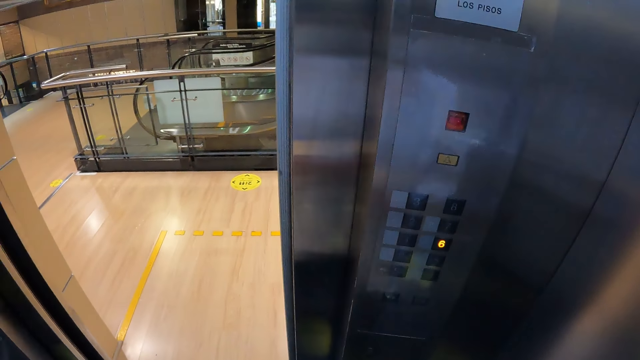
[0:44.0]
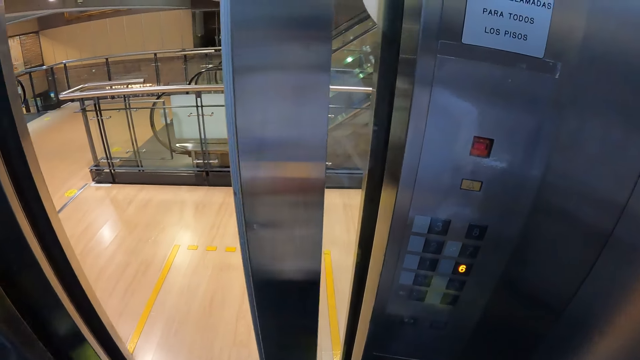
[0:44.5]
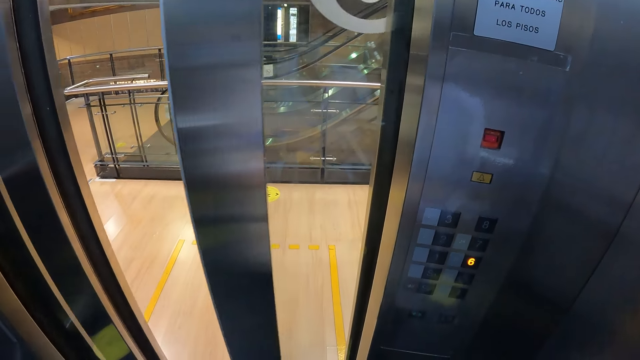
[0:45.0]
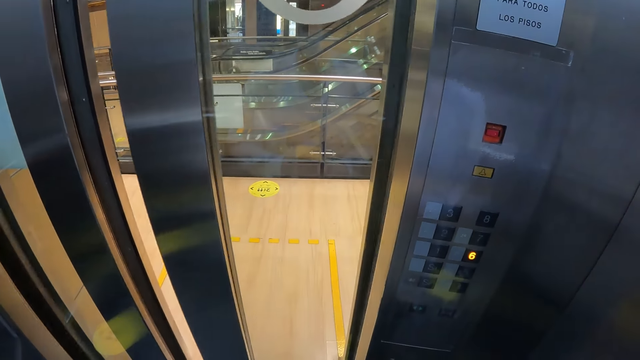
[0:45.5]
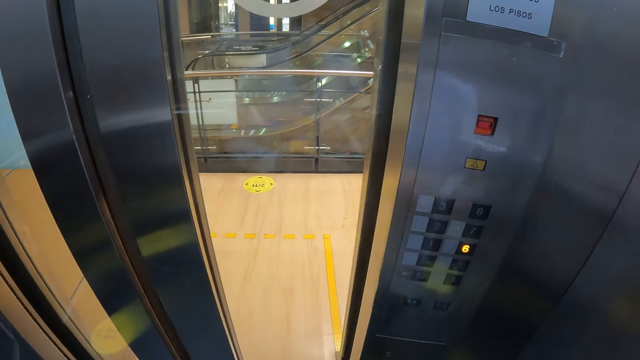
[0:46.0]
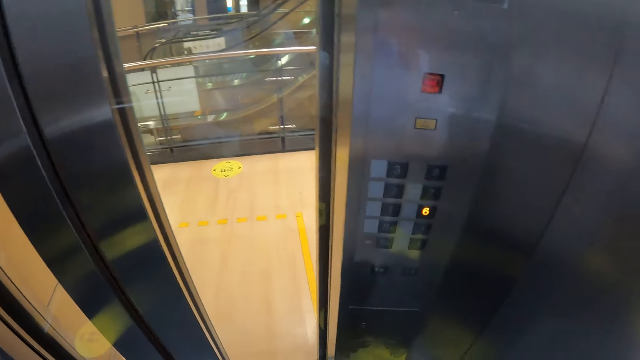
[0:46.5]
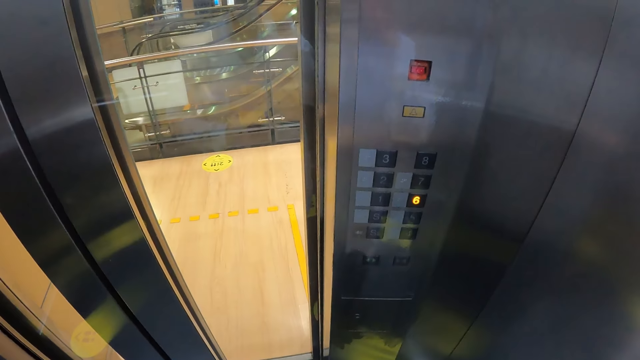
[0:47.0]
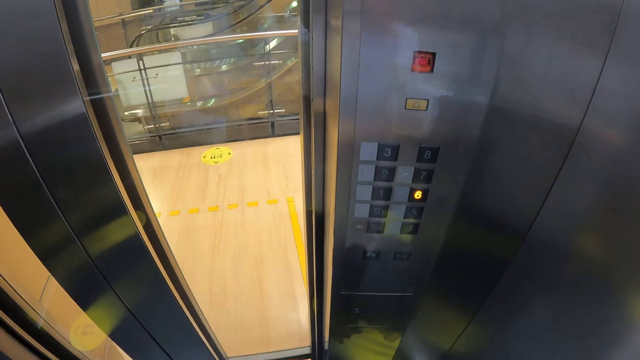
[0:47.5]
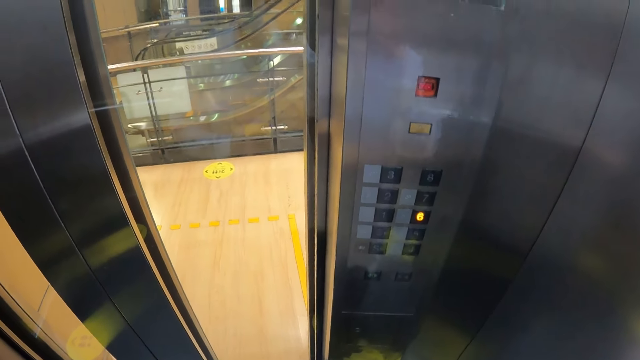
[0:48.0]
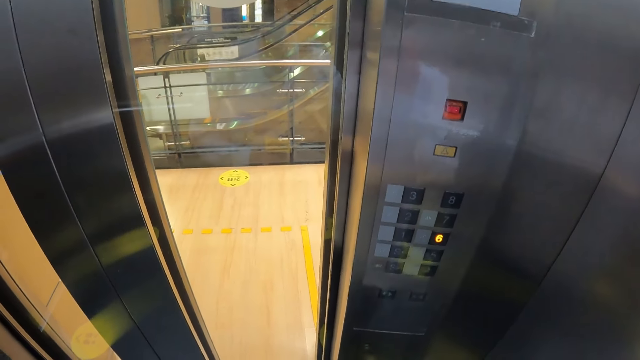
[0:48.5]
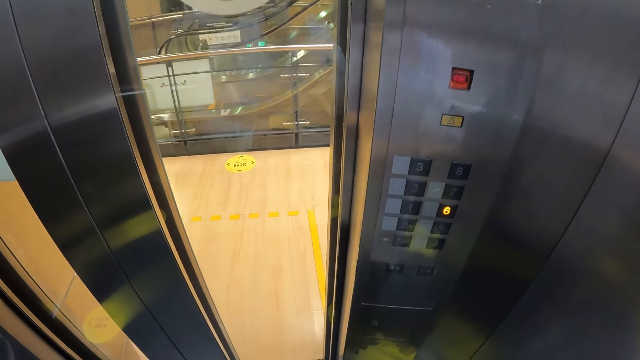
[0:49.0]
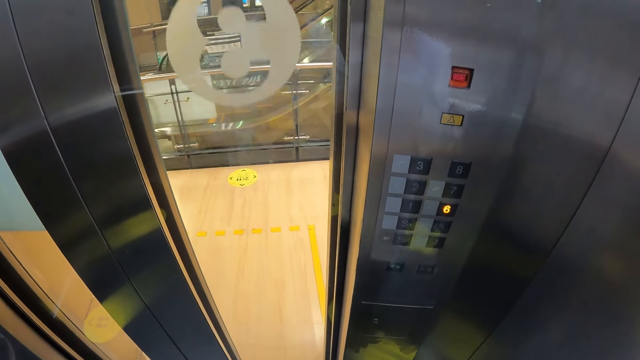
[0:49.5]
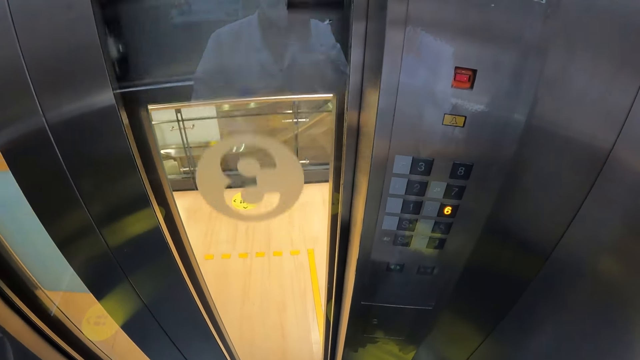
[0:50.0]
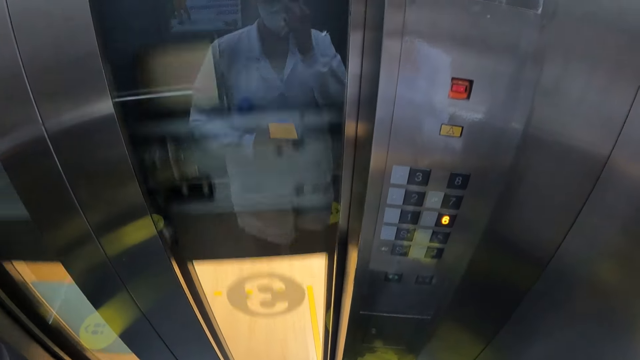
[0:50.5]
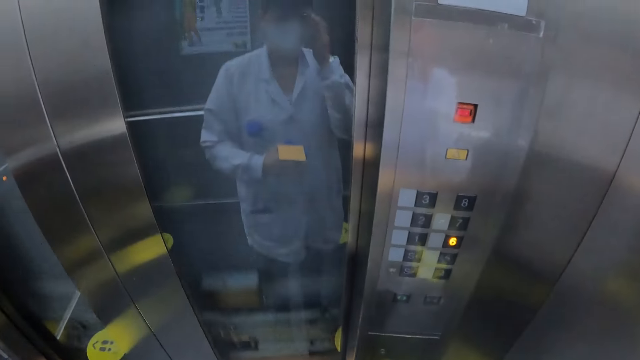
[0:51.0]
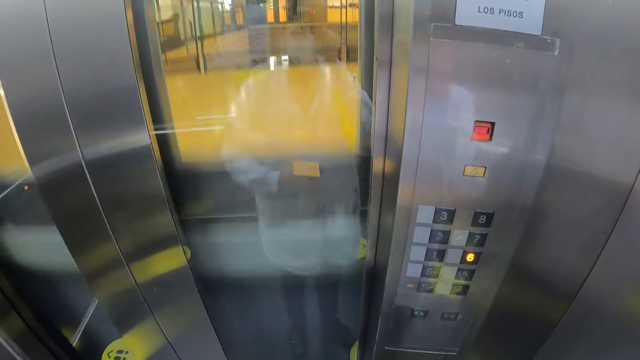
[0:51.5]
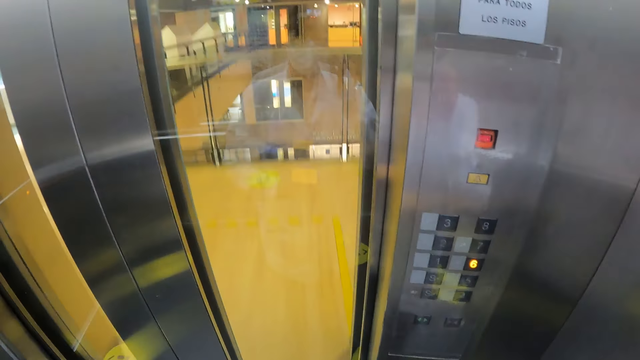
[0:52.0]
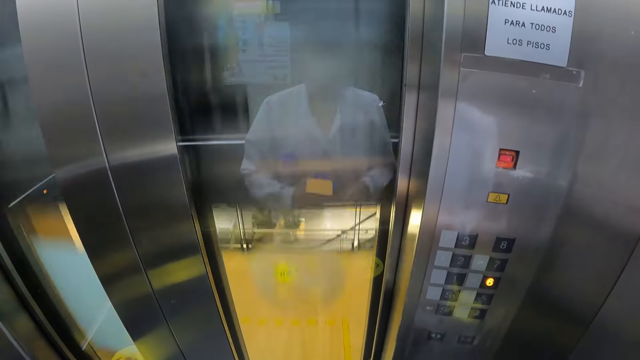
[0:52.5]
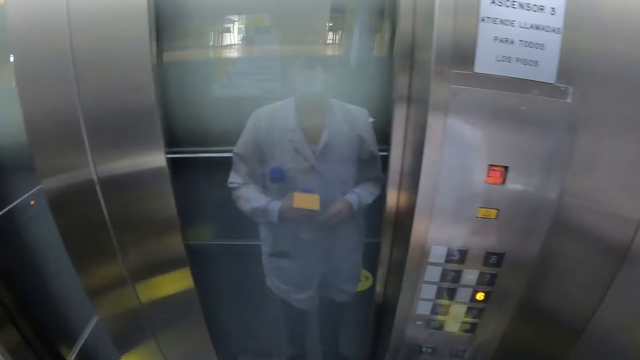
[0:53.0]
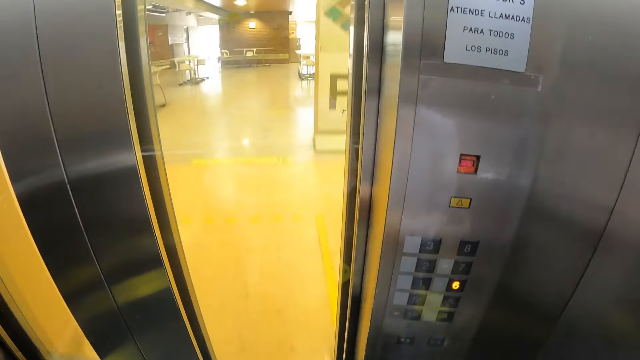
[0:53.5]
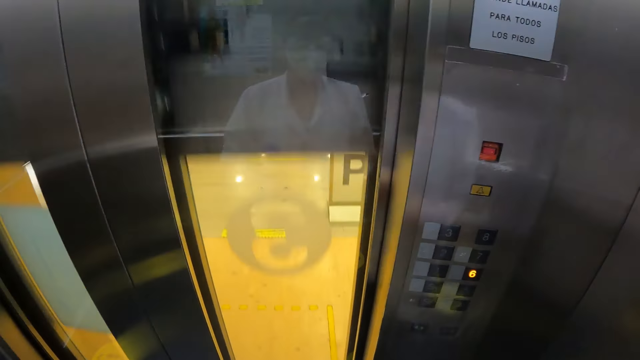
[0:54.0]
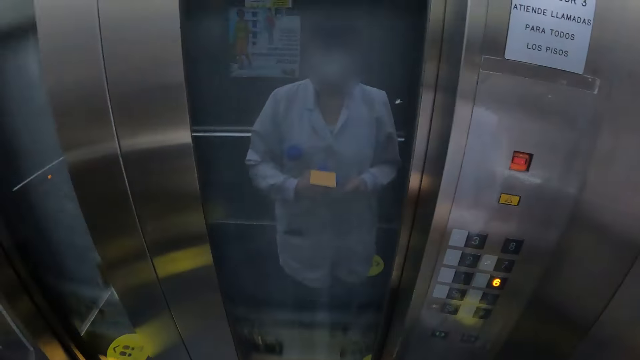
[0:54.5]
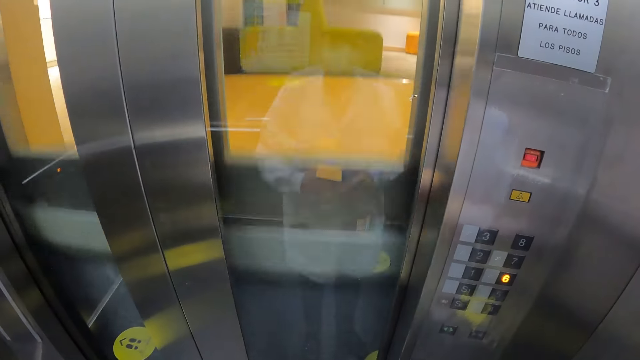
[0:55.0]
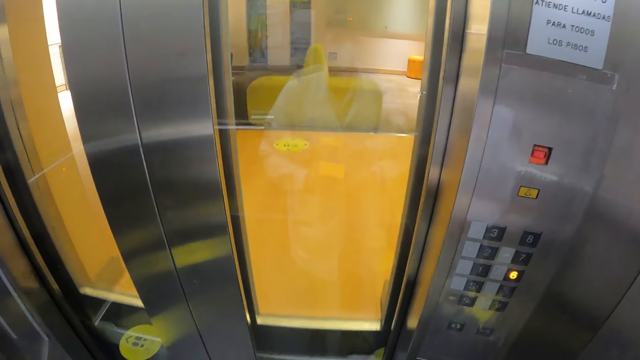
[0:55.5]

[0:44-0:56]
The camera wearer looks at the elevator move. They look around.

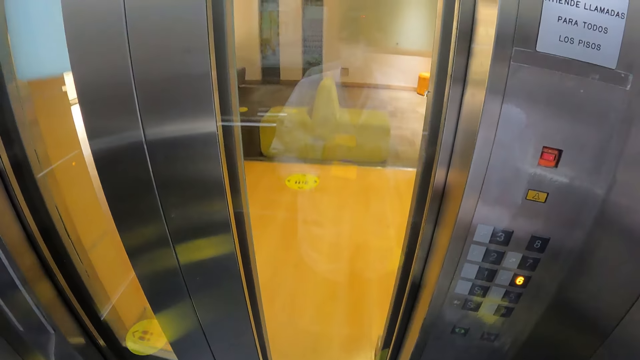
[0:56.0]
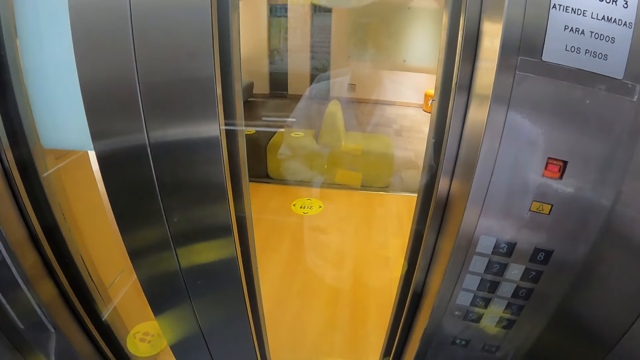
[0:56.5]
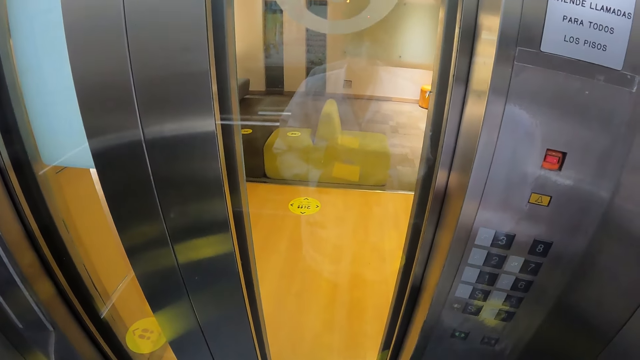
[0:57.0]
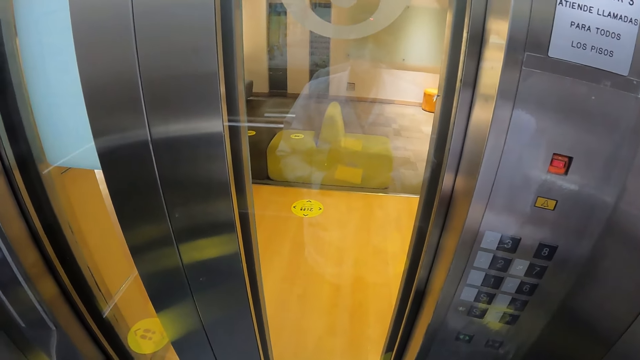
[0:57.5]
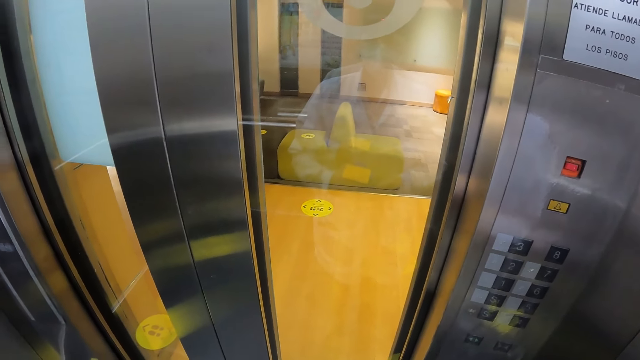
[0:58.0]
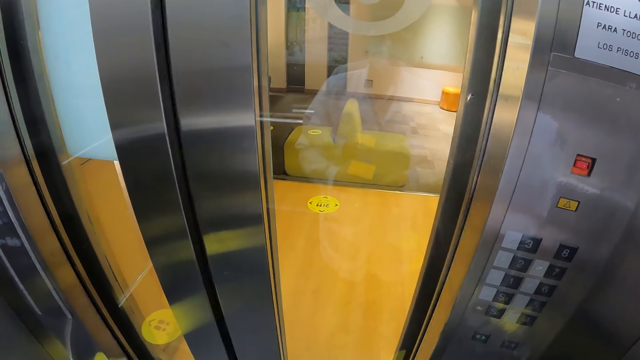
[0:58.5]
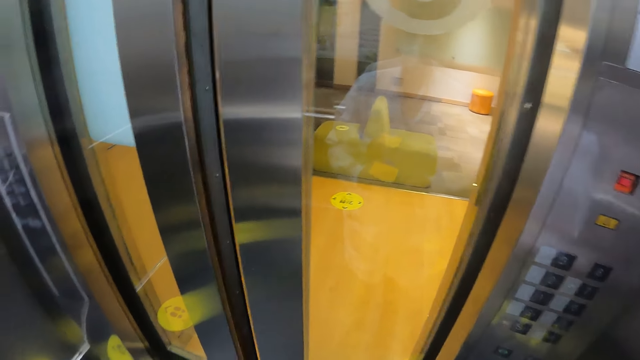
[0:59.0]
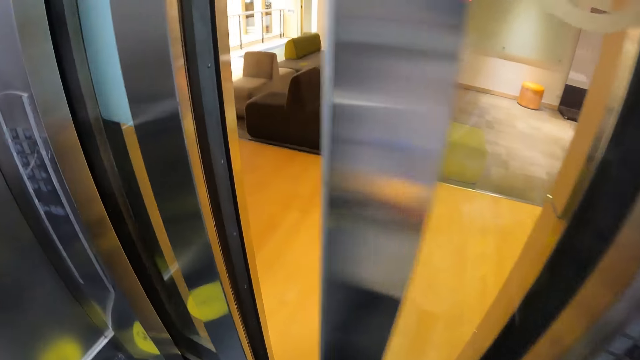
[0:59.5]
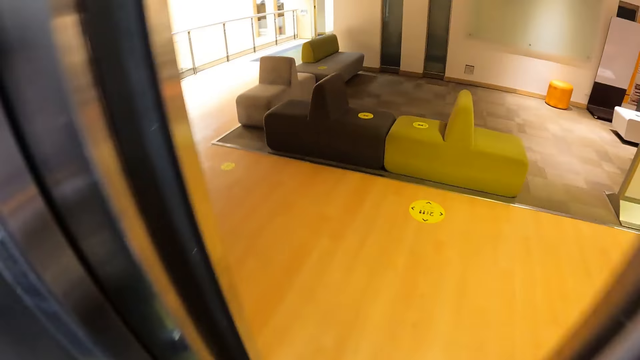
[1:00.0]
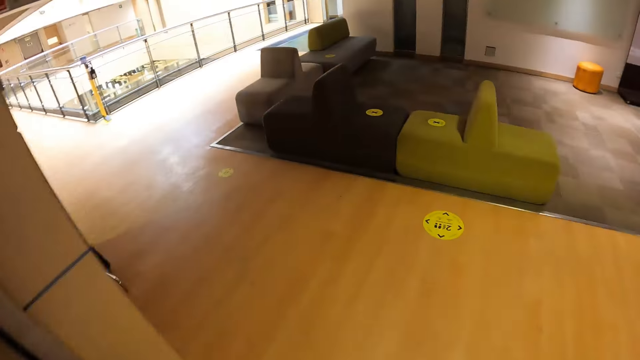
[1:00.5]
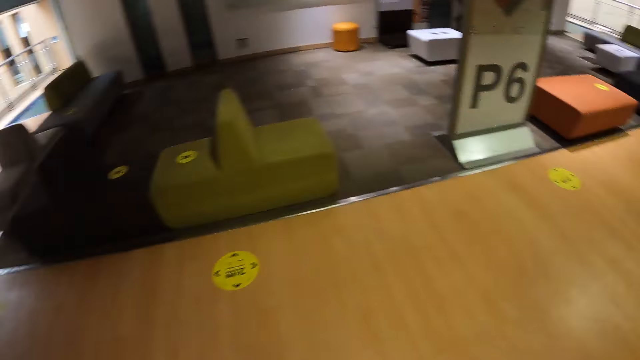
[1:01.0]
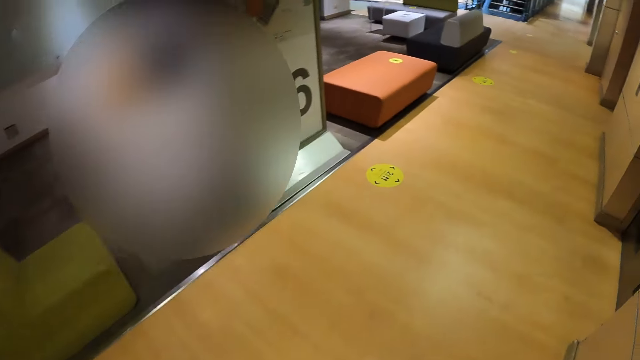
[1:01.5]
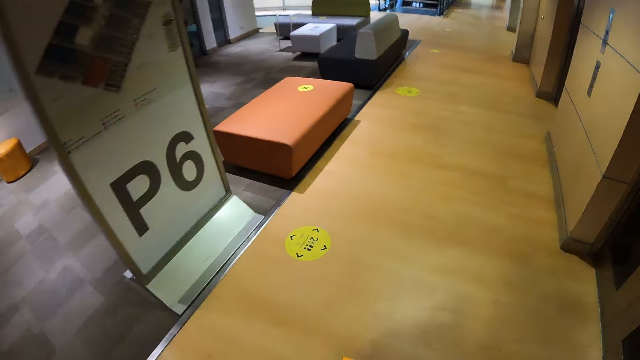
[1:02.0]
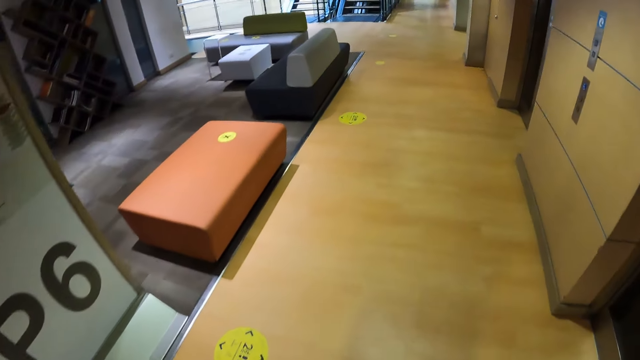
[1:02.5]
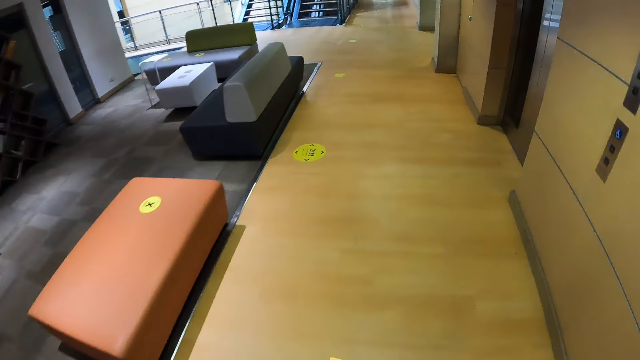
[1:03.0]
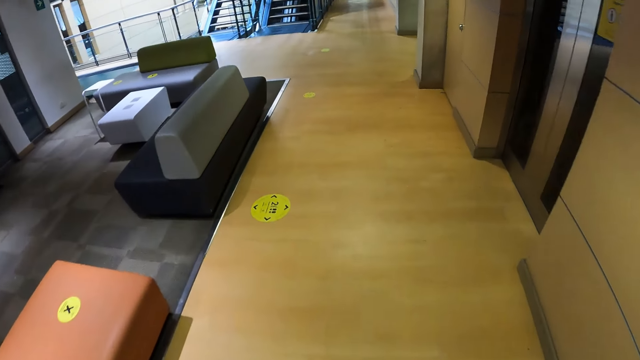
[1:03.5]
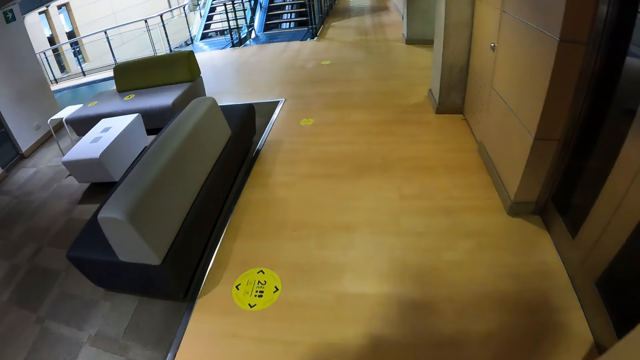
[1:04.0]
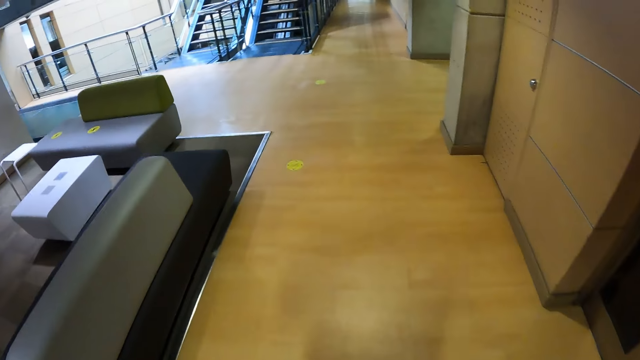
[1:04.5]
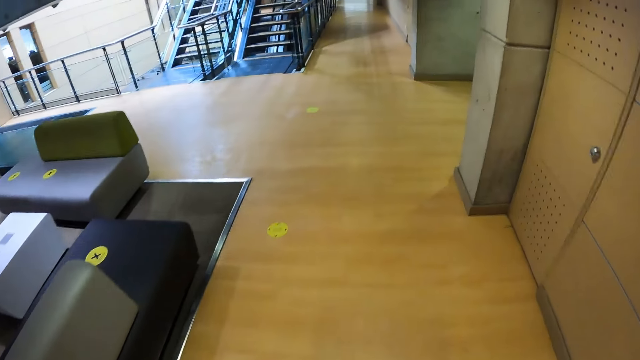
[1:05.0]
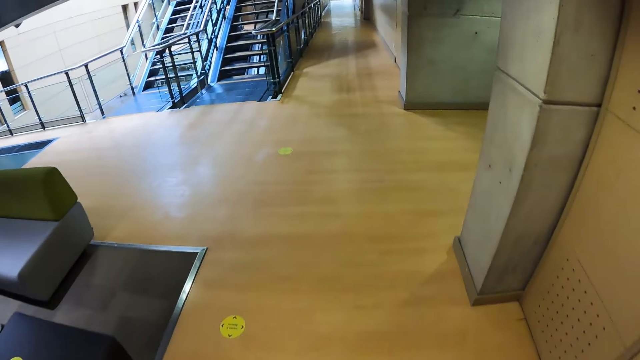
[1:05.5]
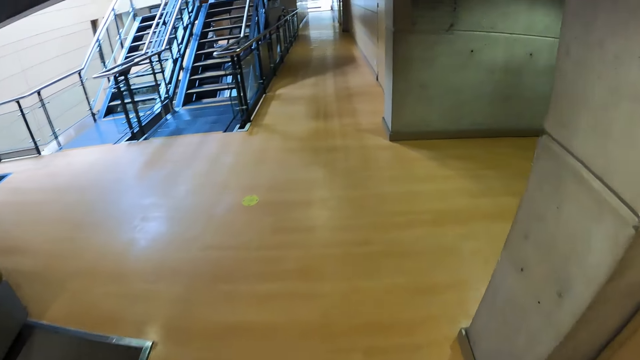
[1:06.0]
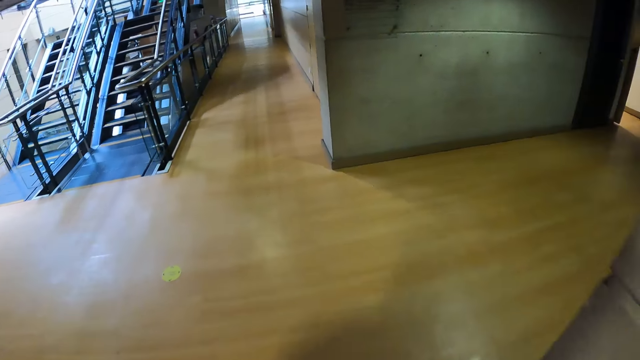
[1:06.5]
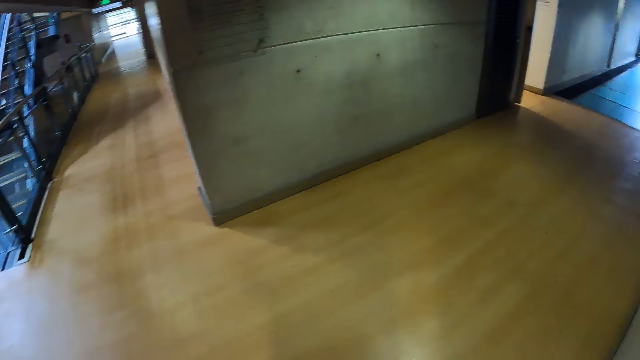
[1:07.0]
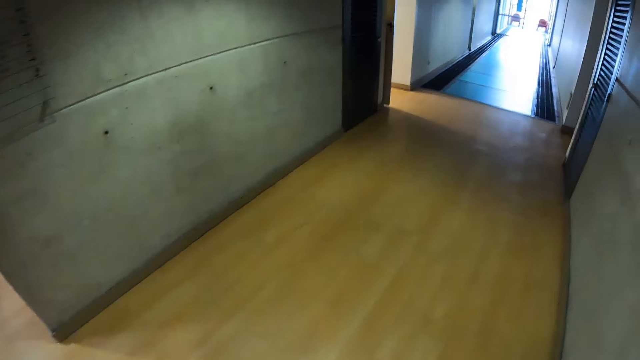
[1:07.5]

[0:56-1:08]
The camera wearer walks out of the elevator. They open the elevator. They walk around.
